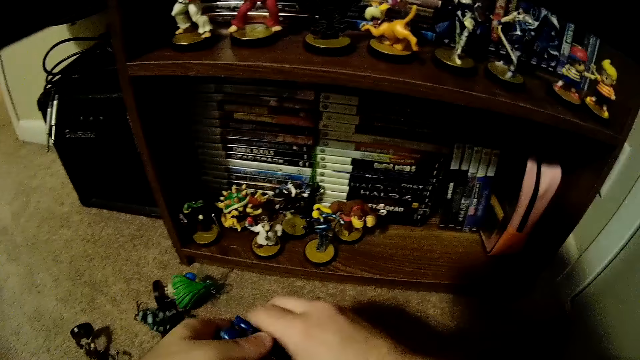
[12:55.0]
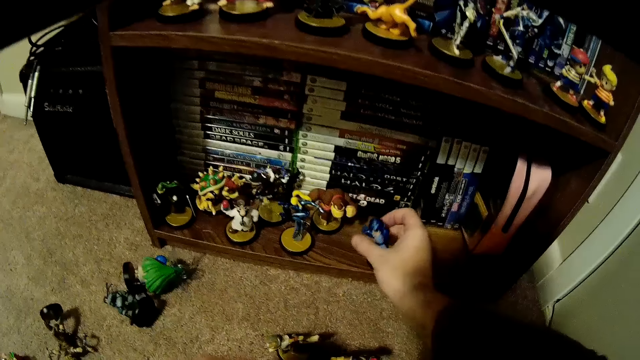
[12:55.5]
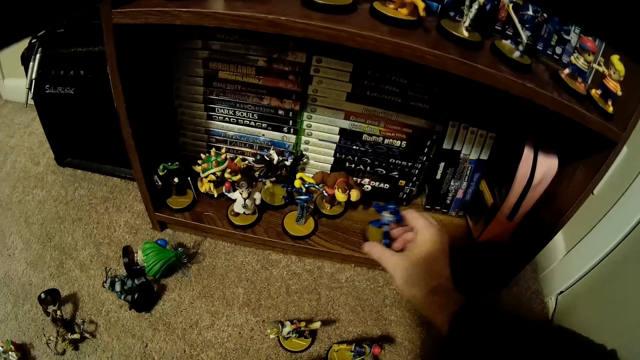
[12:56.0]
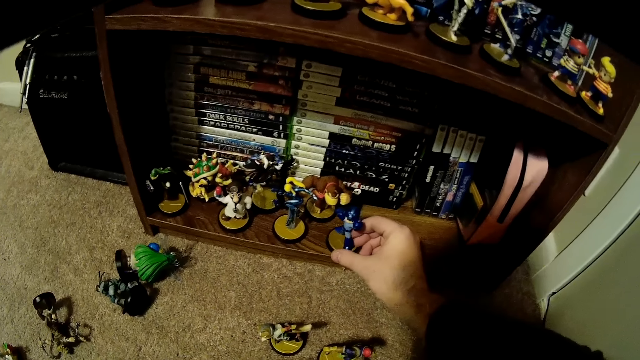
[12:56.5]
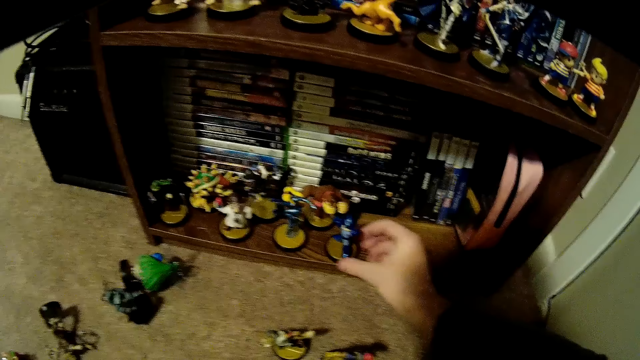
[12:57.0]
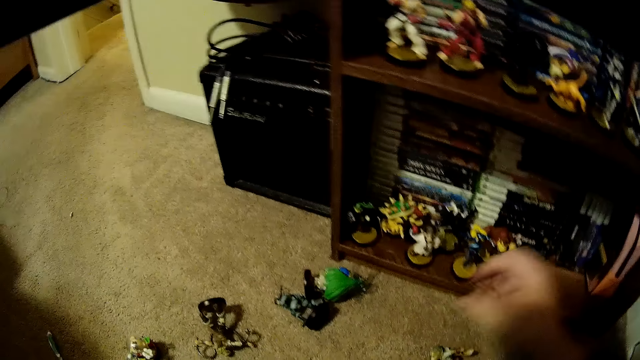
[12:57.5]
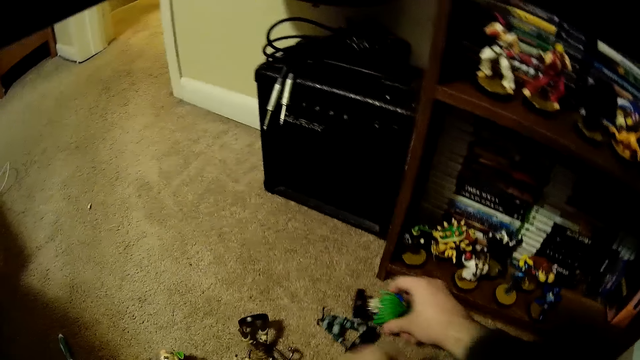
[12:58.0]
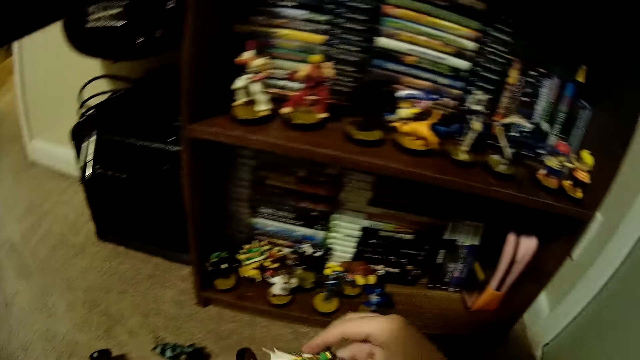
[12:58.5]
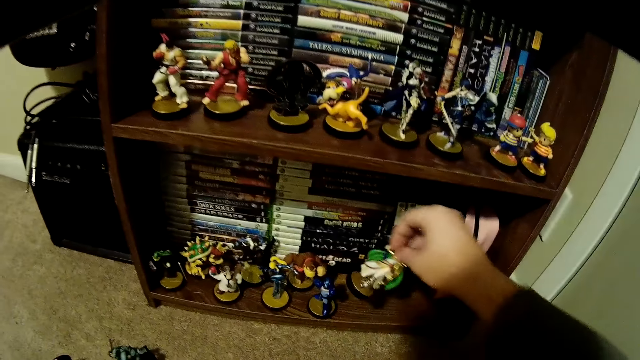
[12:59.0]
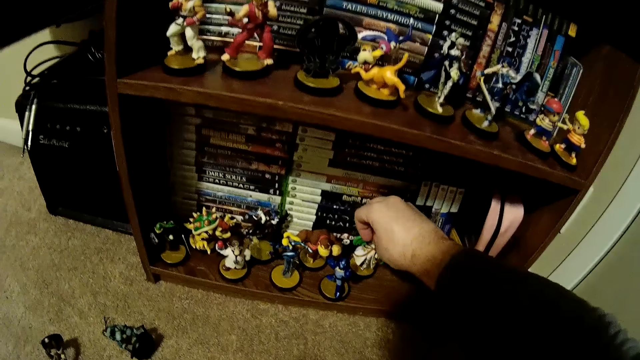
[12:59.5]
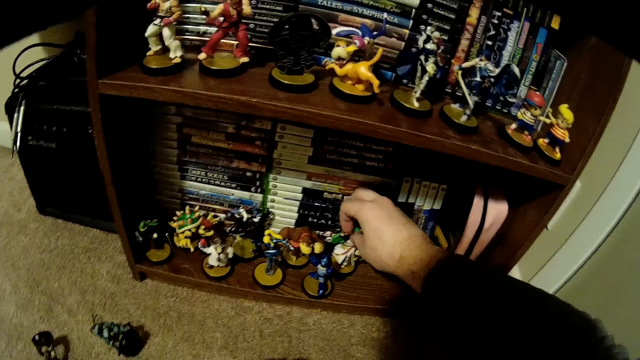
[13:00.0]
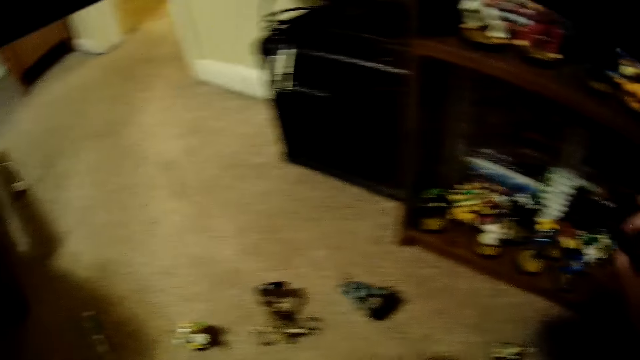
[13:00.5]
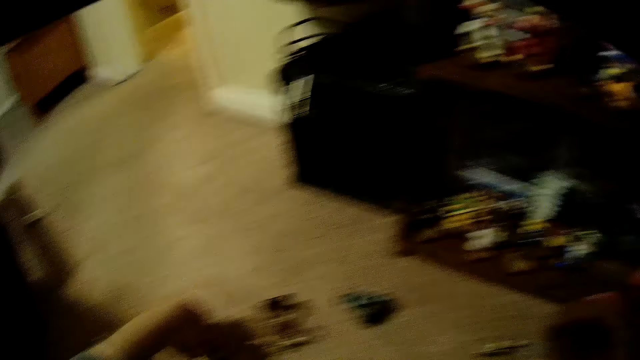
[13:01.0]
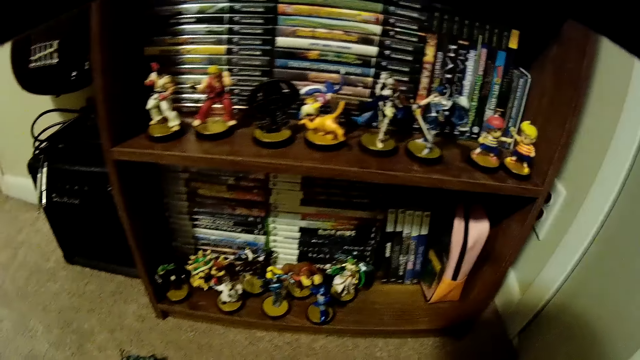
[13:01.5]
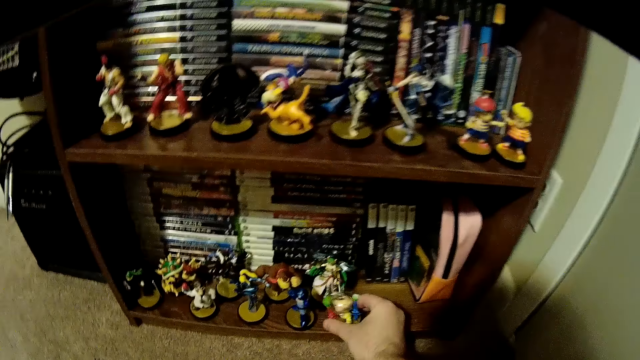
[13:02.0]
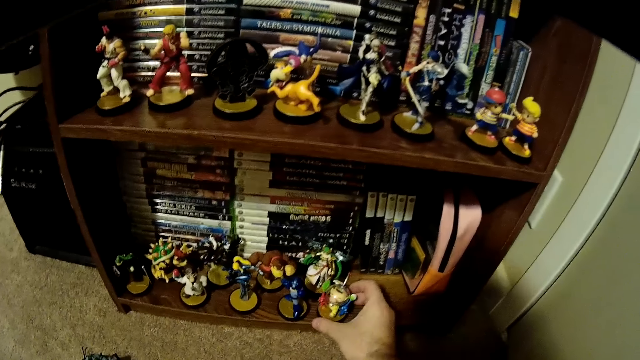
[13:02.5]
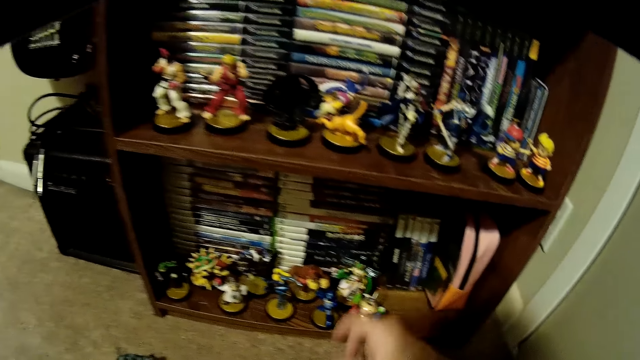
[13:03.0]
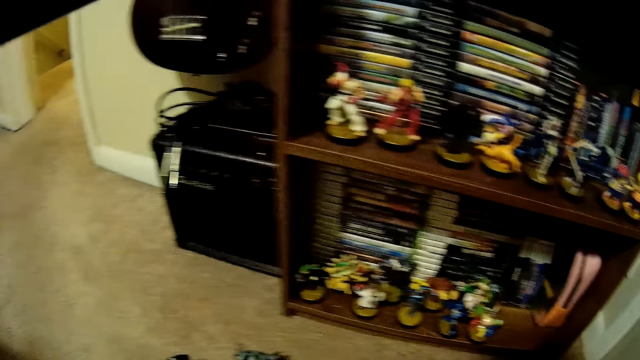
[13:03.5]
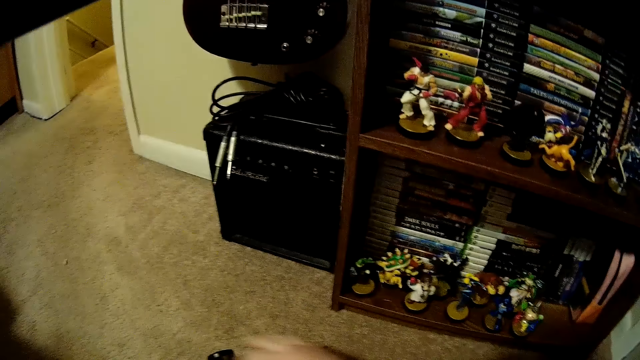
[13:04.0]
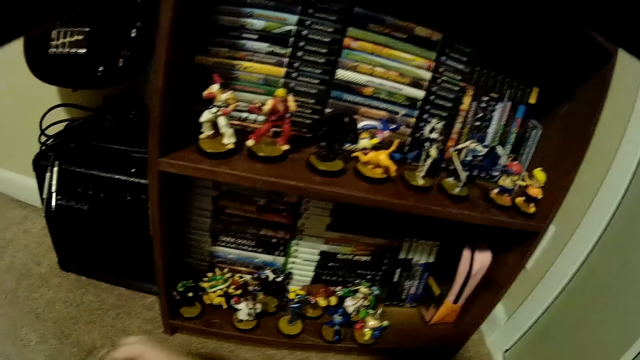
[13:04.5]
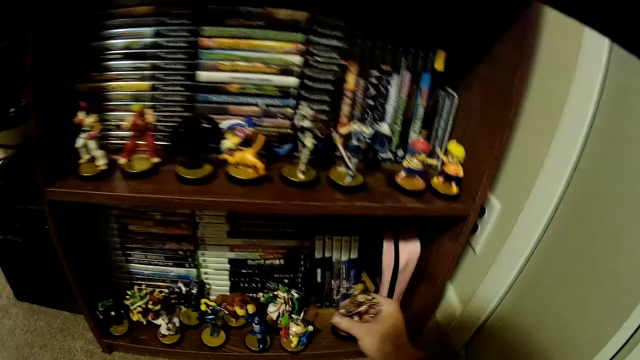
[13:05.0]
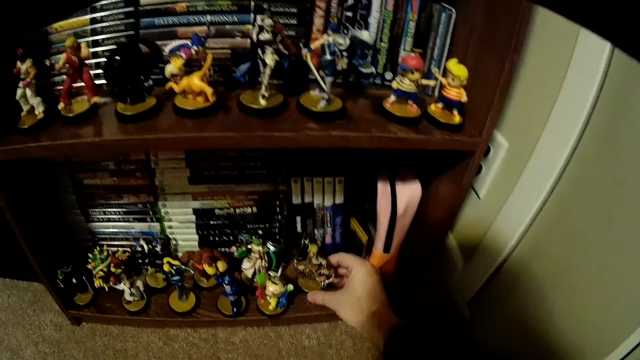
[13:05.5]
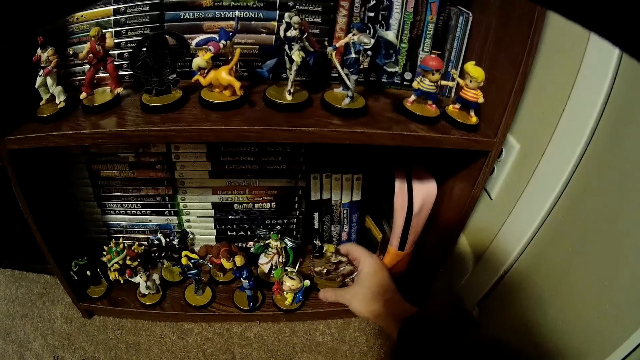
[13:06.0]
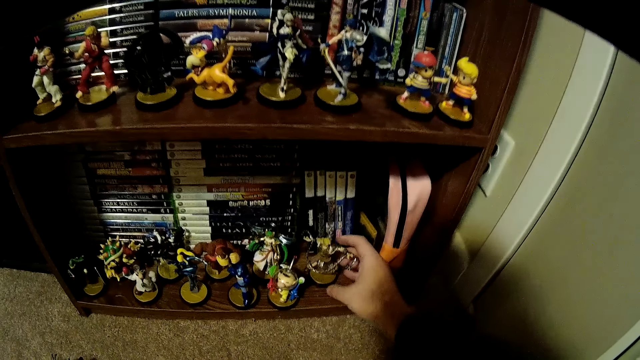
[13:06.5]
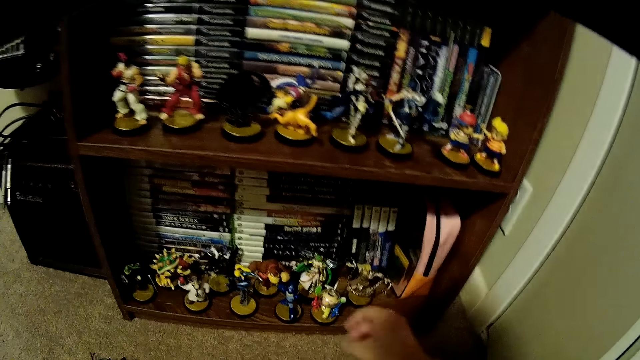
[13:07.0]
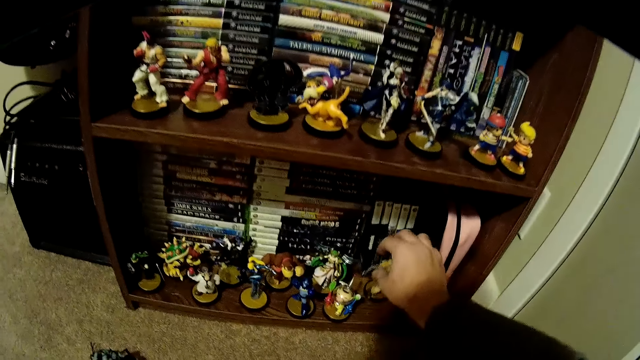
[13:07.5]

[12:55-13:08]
The camera wearer holds a figurine with his right hand. He places the figurine on the book shelf. He picks a figurine from the floor and places the figurine on the book shelf. He places another figurine on the book shelf. He picks a figurine from the floor and places the figurine on the book shelf.

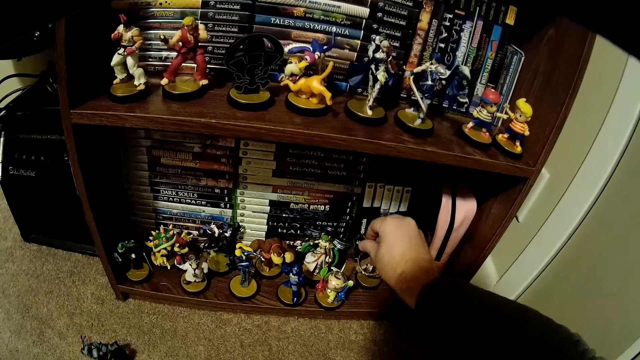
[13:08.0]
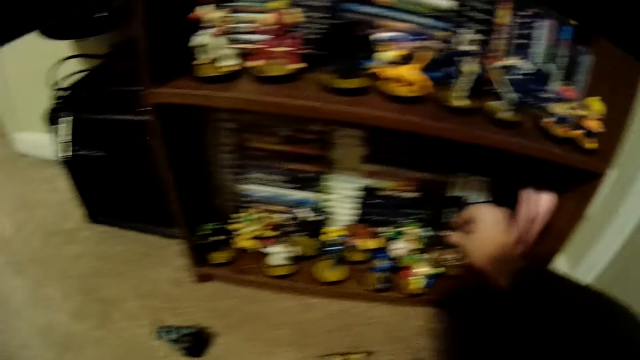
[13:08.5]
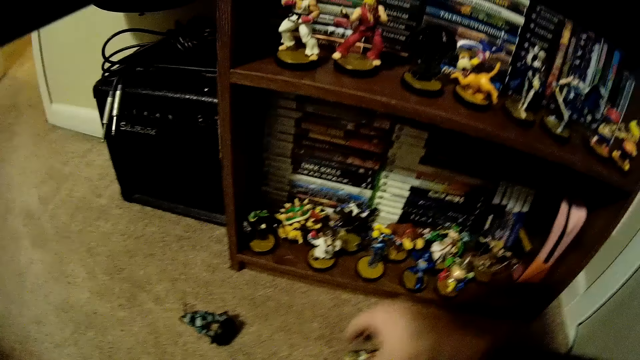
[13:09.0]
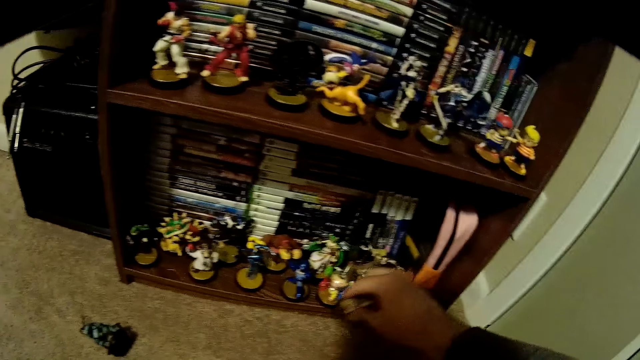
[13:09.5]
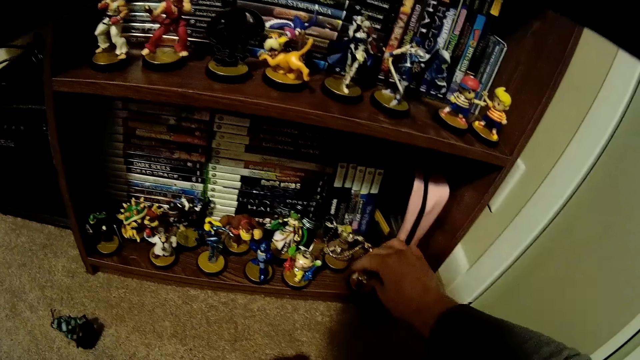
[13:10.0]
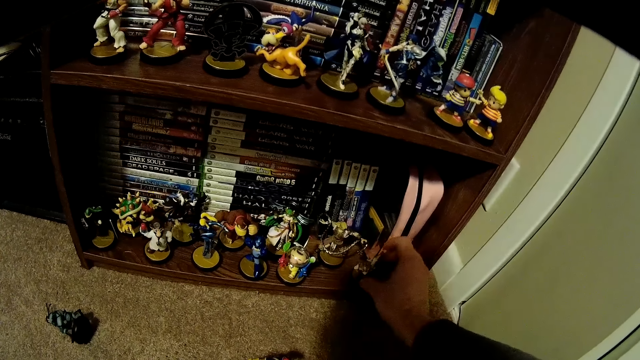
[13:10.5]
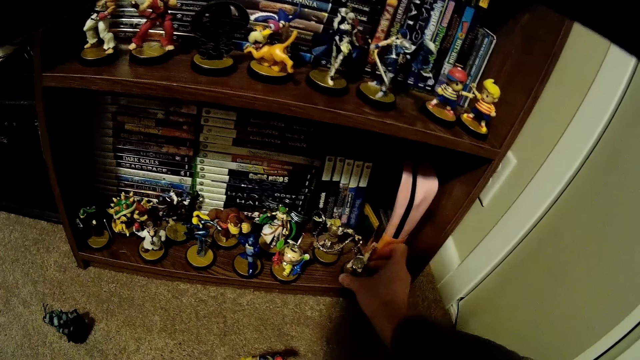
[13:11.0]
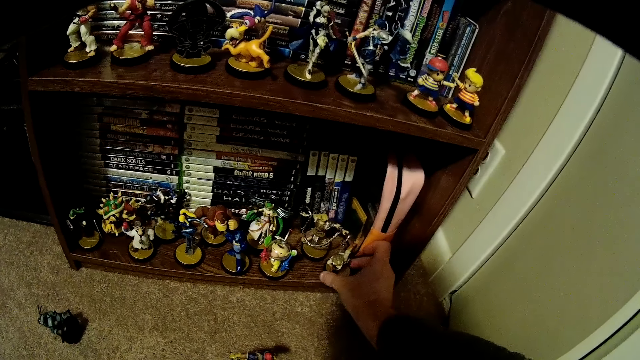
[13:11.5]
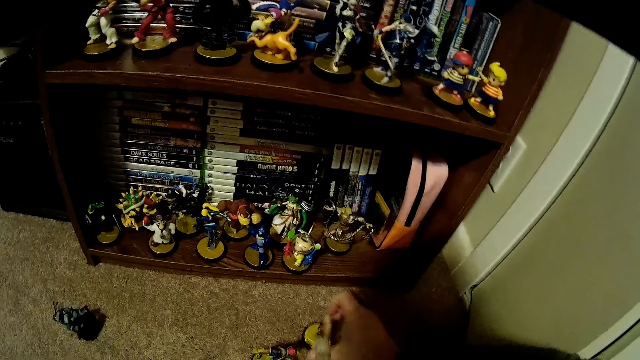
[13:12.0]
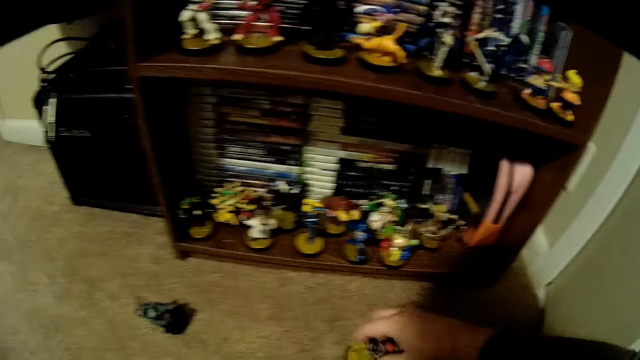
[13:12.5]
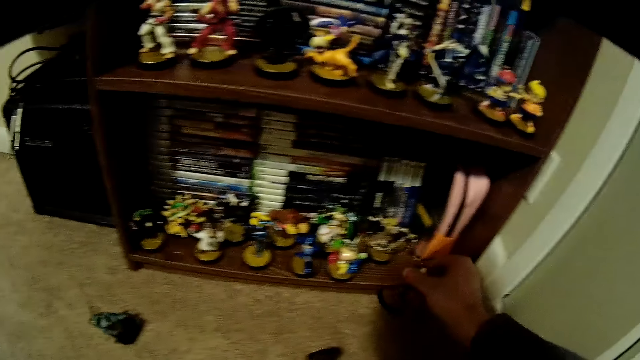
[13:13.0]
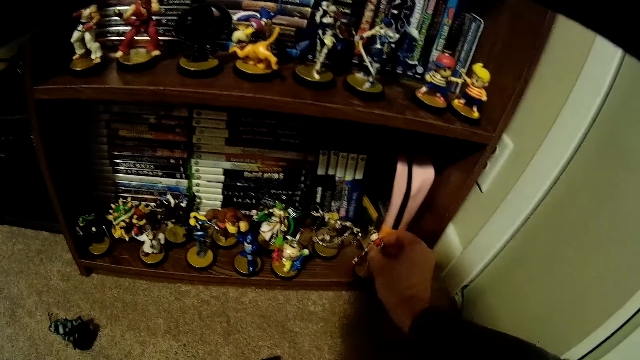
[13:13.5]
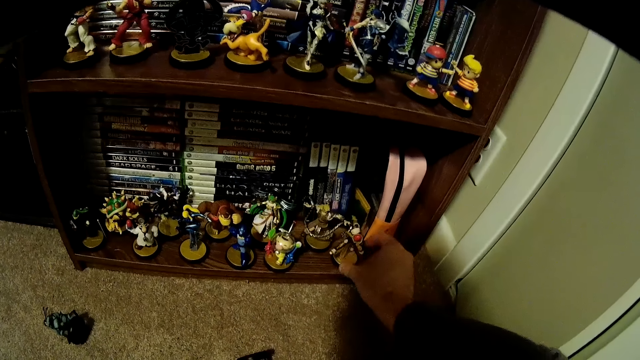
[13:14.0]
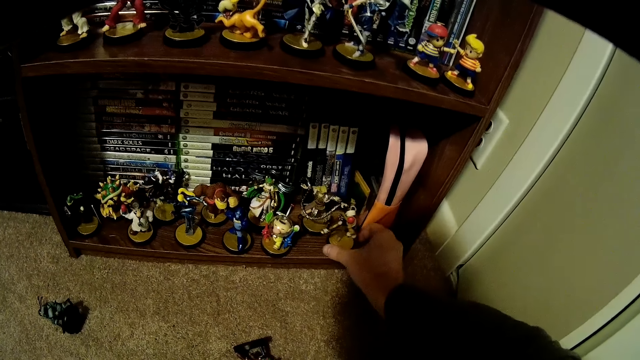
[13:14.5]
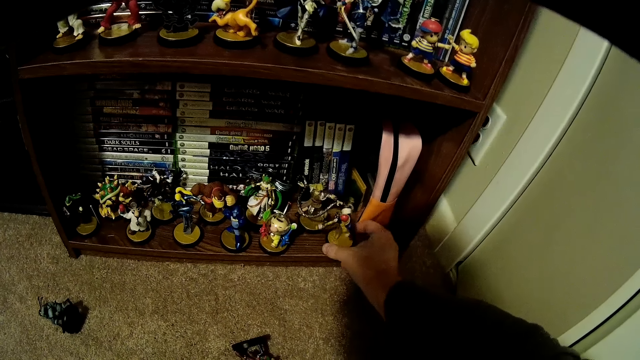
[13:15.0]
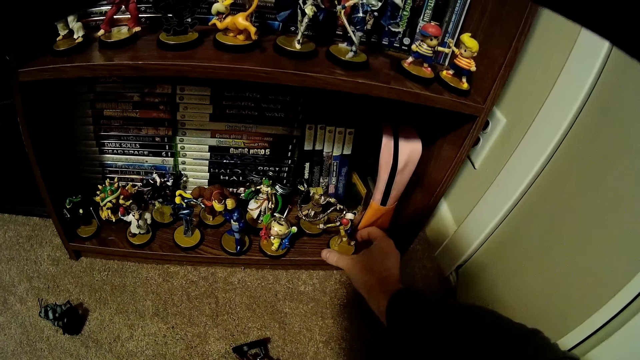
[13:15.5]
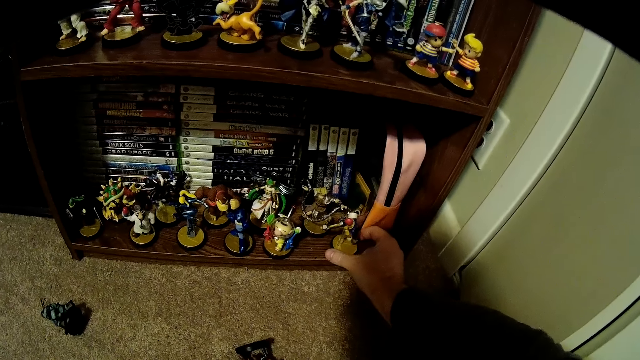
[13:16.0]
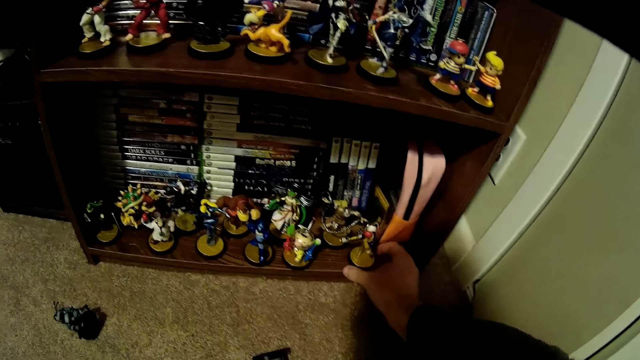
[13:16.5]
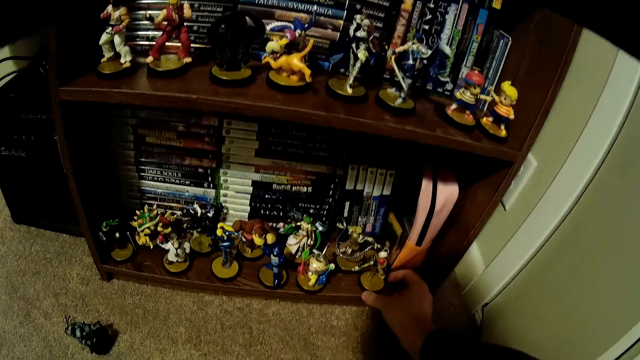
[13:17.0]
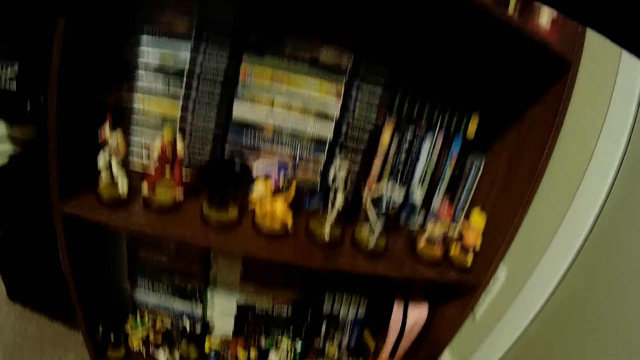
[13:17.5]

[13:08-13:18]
The camera wearer adjusts a figurine on the book shelf. They place a figurine on the book shelf. They adjust a figurine on the book shelf. They remove the figurine from the book shelf. They place the figurine on the book shelf and adjust a figurine on the book shelf.
